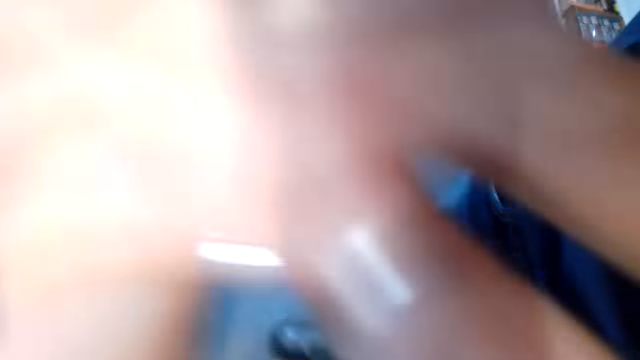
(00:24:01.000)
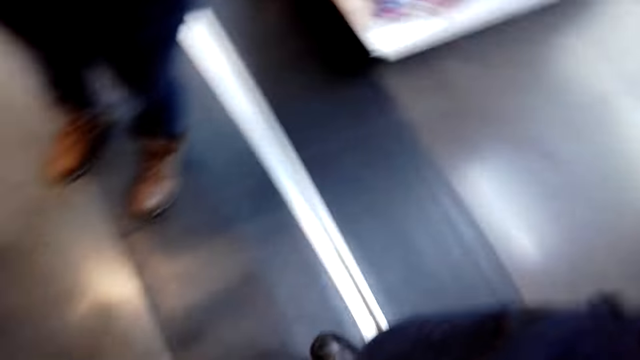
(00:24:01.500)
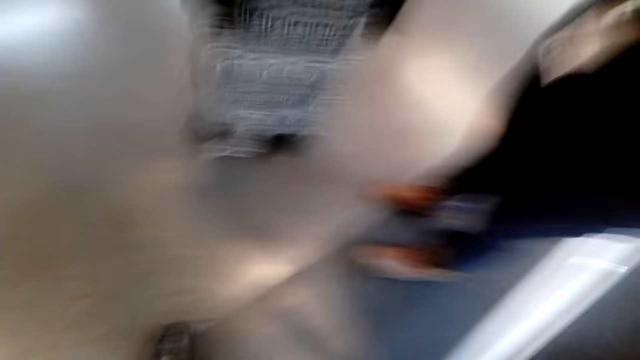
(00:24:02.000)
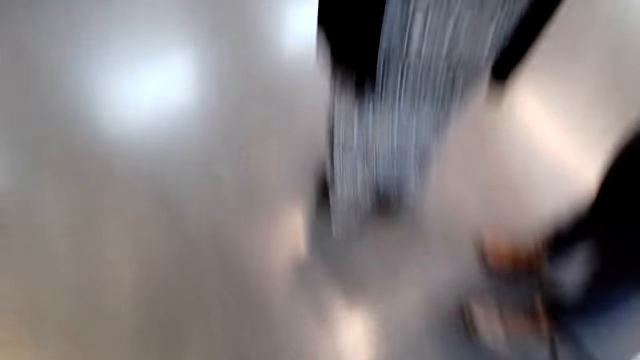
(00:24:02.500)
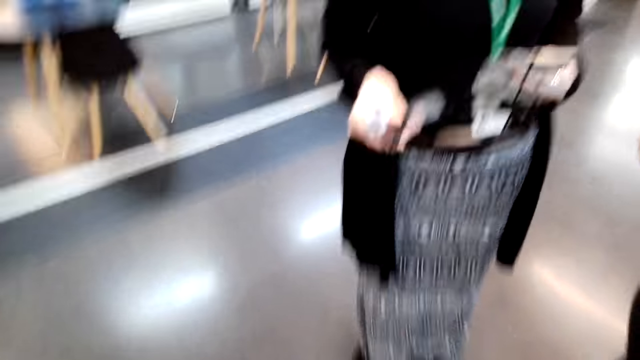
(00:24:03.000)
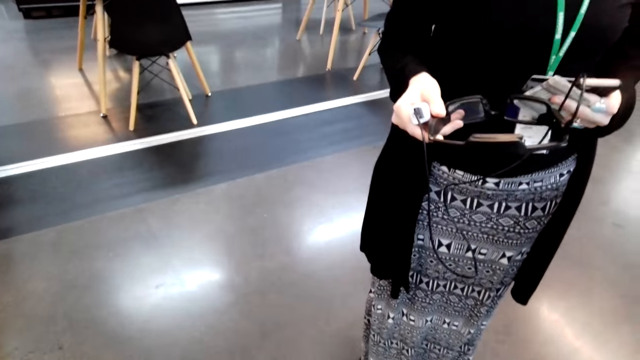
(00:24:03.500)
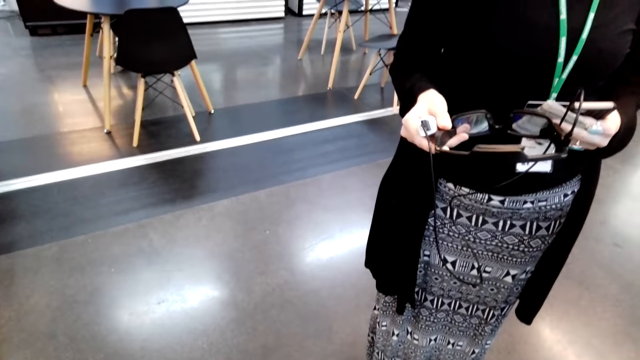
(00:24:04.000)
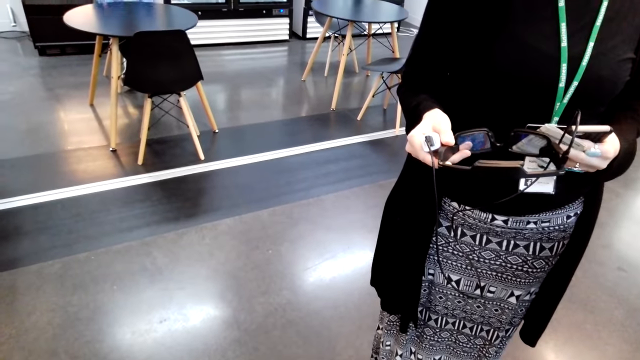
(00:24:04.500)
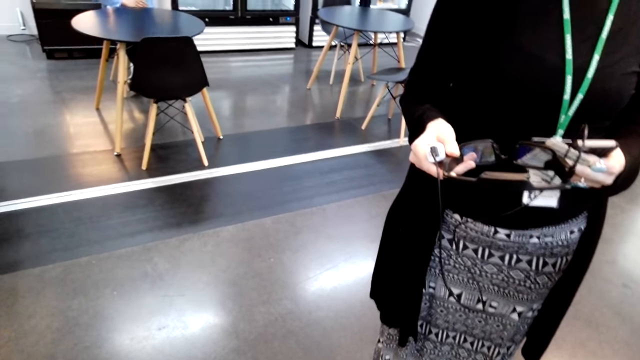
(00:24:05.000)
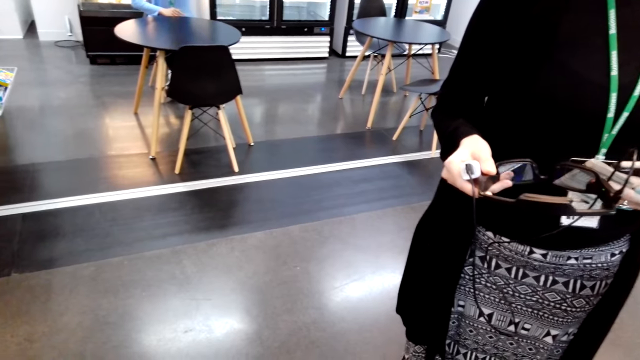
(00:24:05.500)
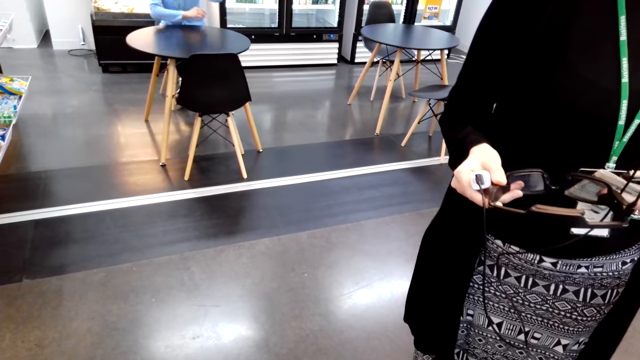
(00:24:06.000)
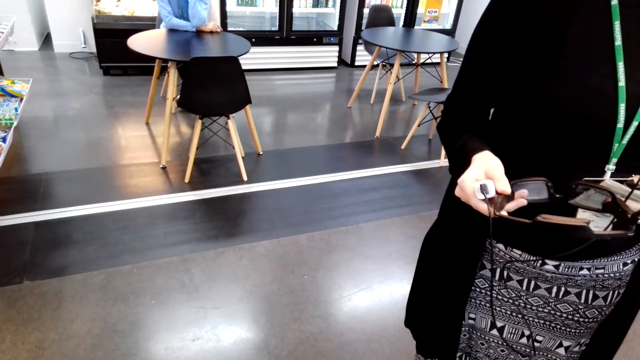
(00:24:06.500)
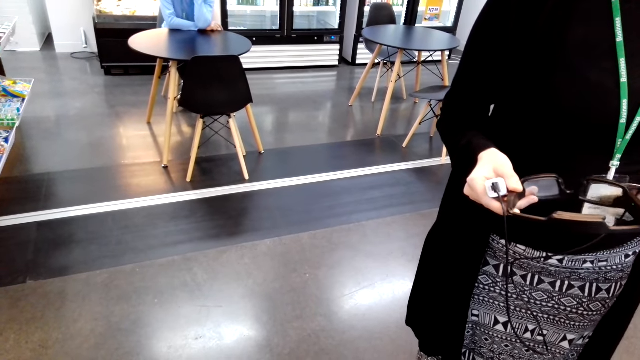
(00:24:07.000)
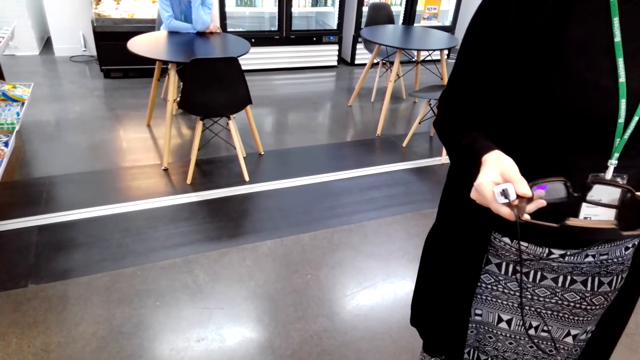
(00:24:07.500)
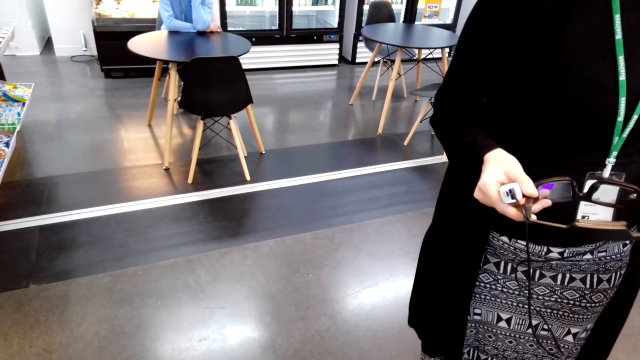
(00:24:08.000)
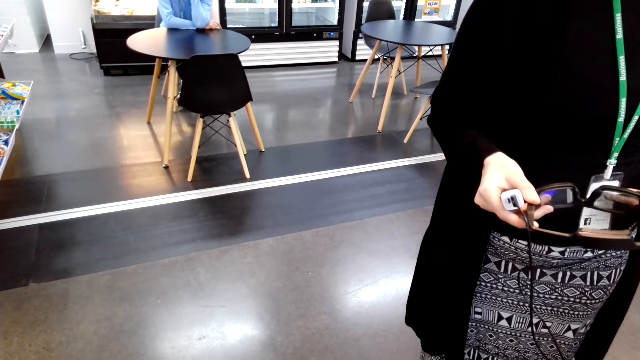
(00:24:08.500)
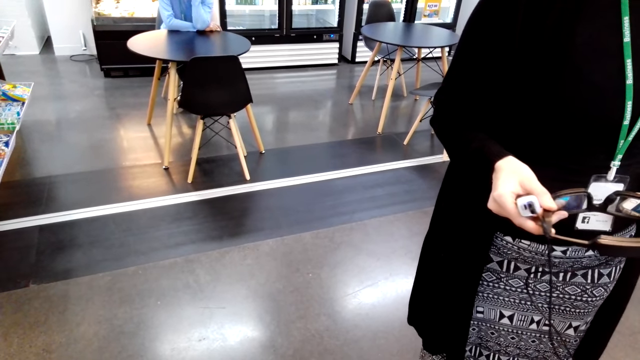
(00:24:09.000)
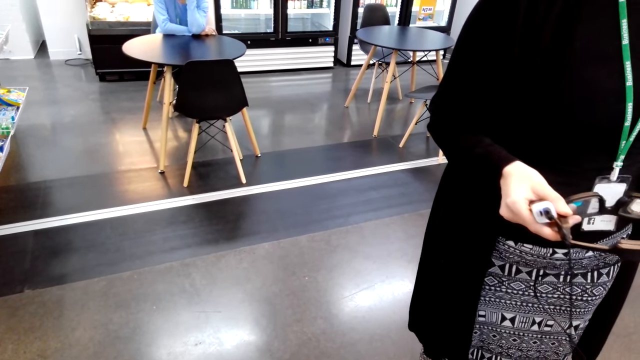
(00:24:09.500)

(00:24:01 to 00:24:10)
The camera wearer grabs a camera from a woman. They grab glasses from another woman. They hum a tune. The other woman speaks.
